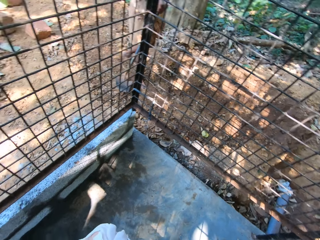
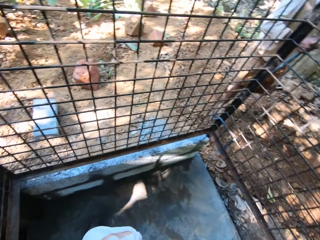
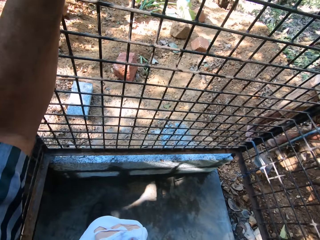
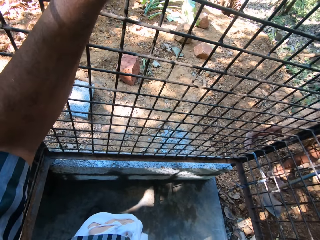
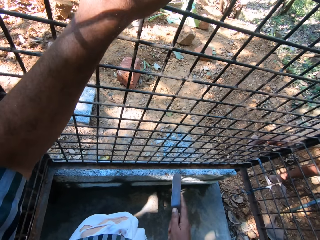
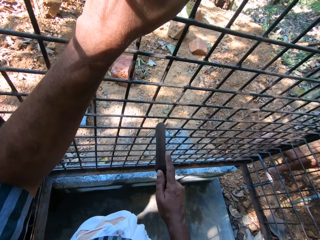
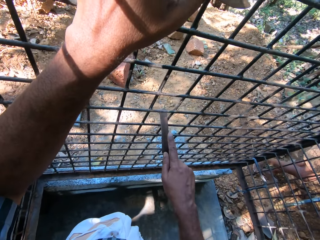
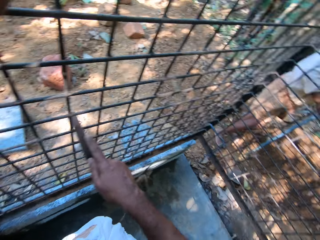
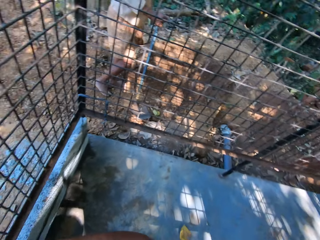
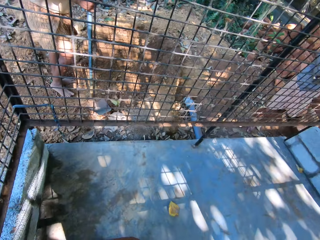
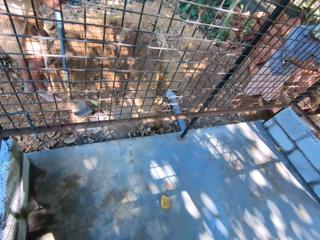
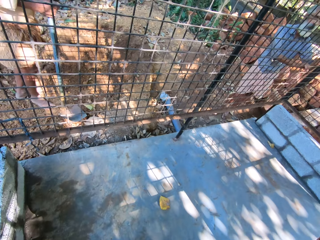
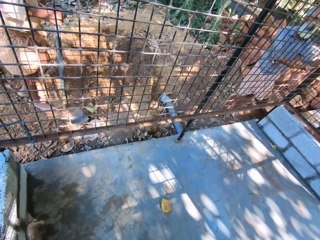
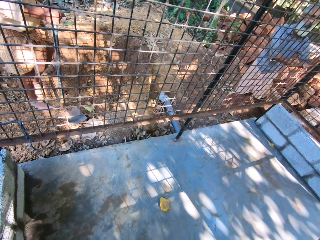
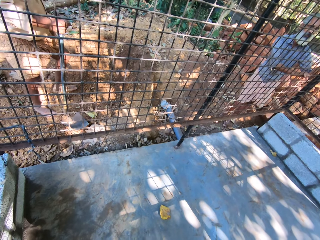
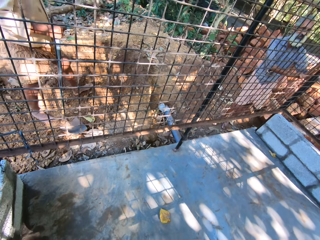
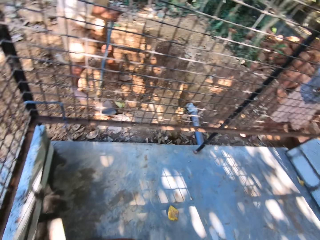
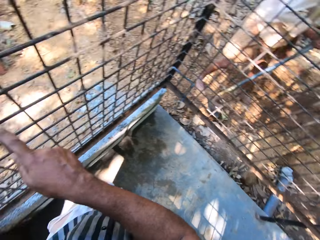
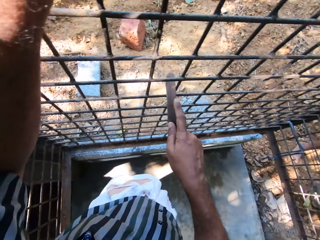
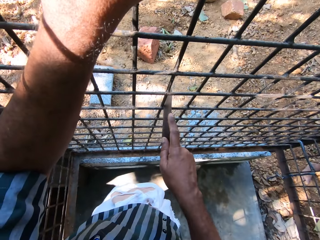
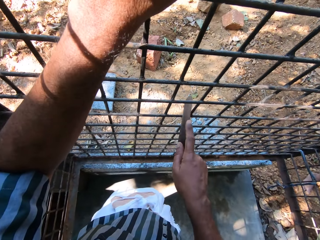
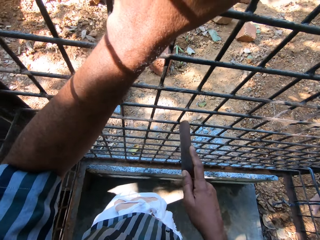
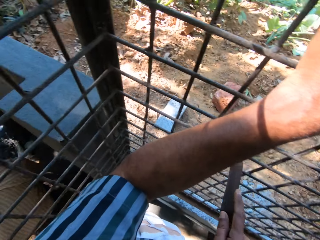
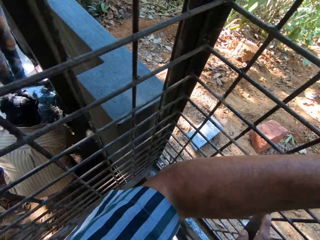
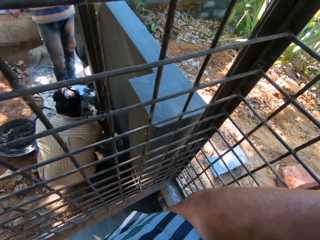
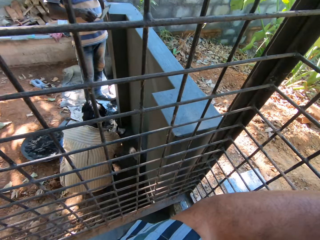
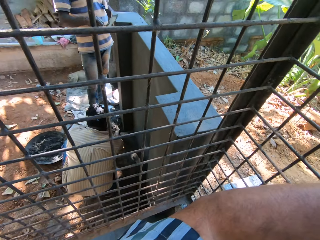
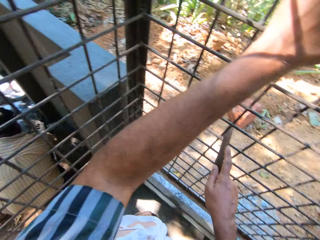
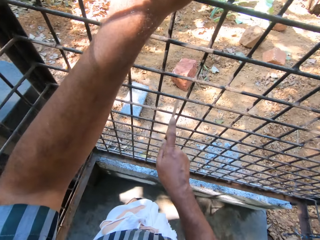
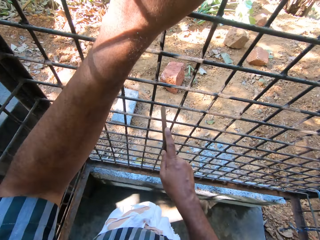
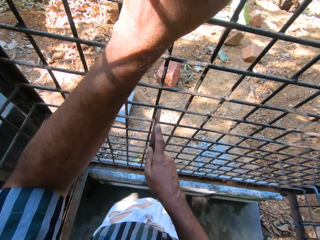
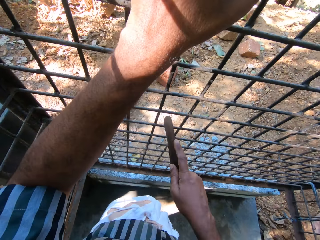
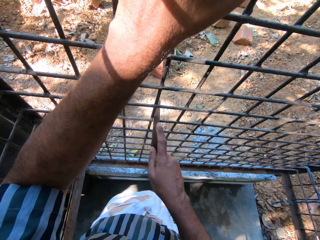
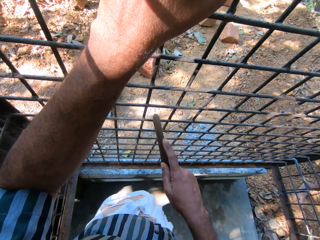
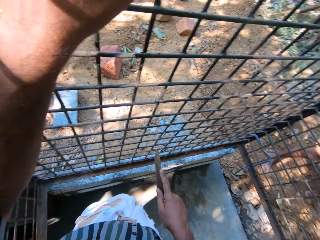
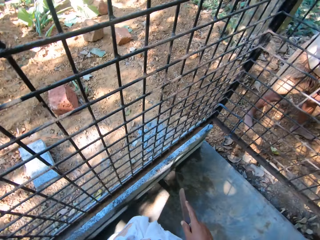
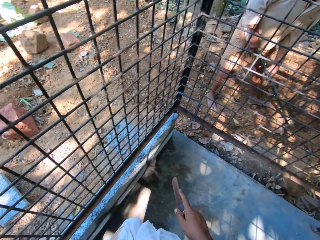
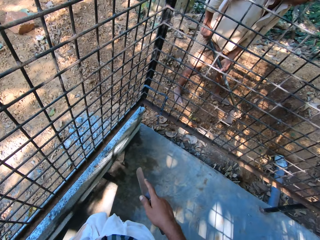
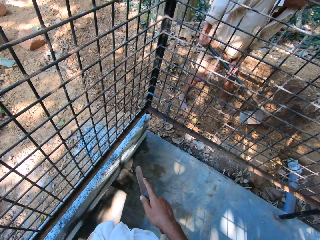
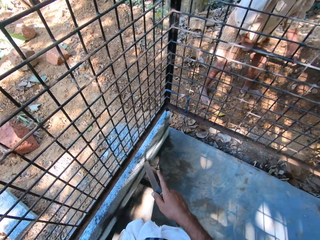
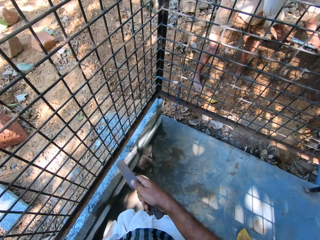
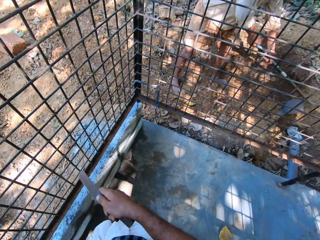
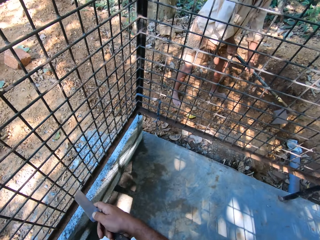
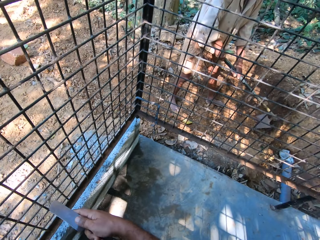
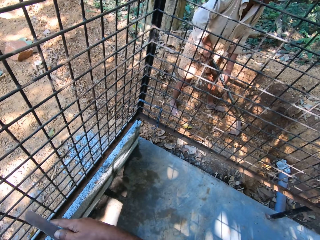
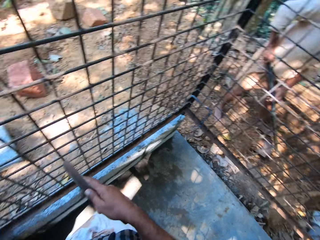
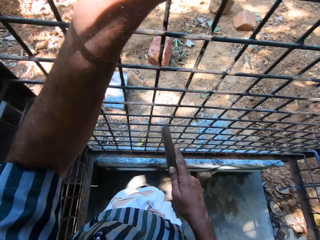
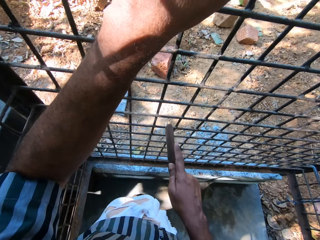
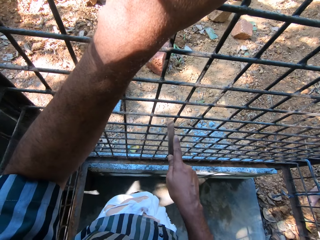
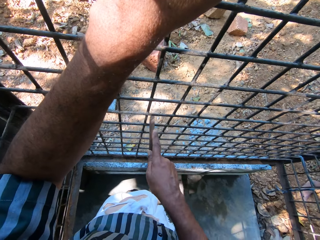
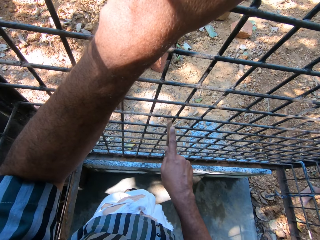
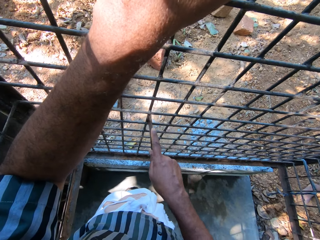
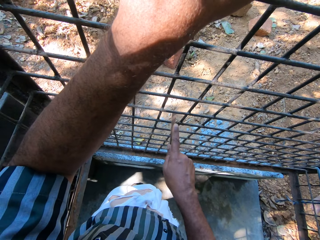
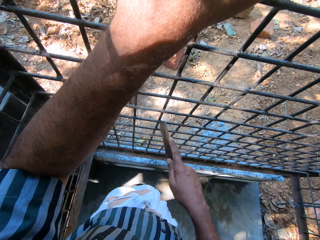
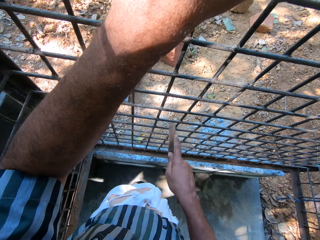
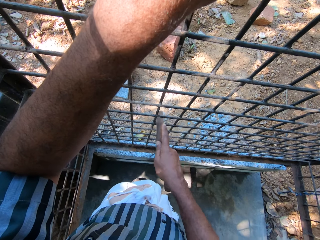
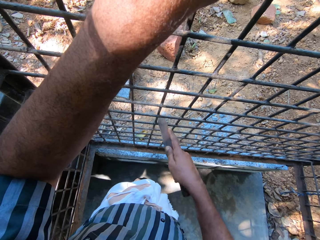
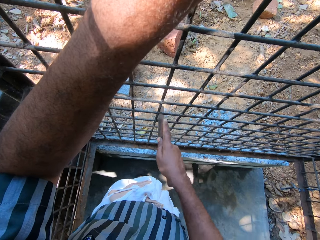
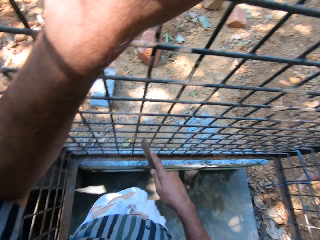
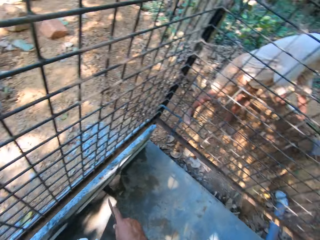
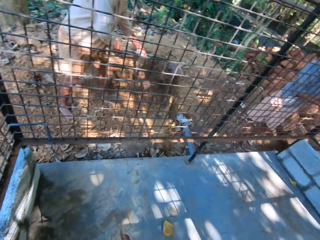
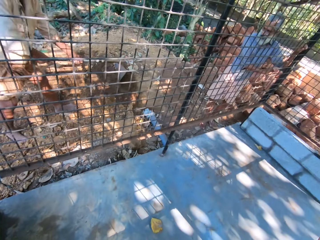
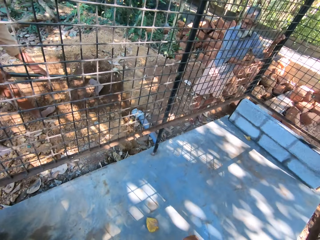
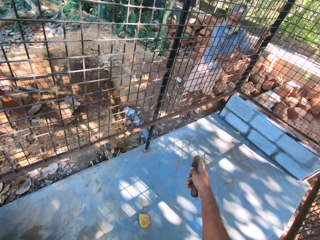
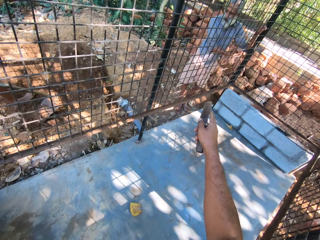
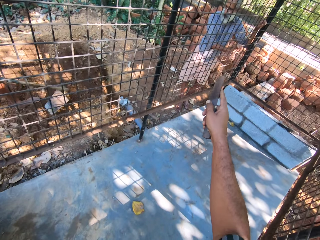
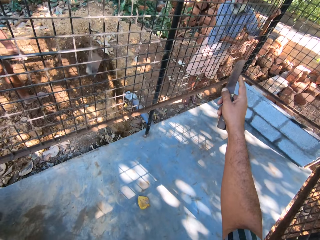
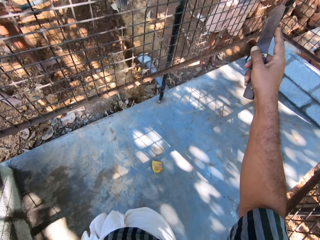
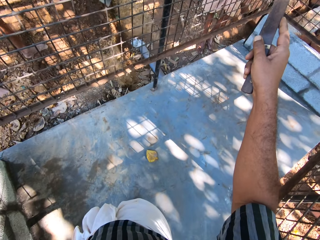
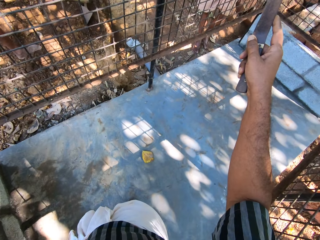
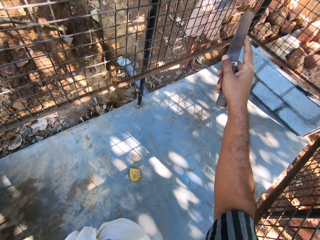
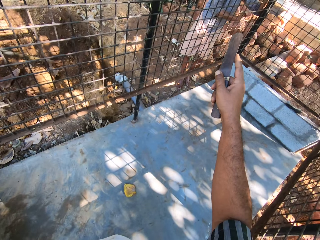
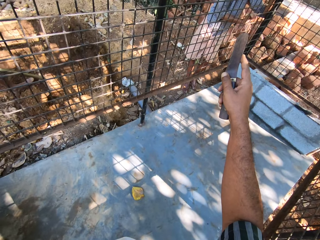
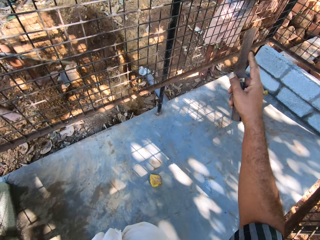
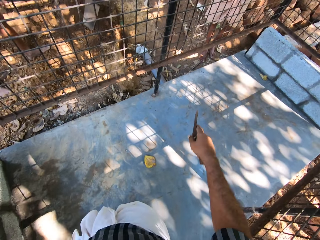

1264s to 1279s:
The camera wearer places the knife or scraper on the metal. He uses the scraper in his right hand on the metal cage. He holds the knife. A man digs the ground with the hoe. The man packs sand from a heap with the hoe in his hands. The camera wearer uses the scraper in his right hand on the metal cage. He holds the knife. He interacts with a person.

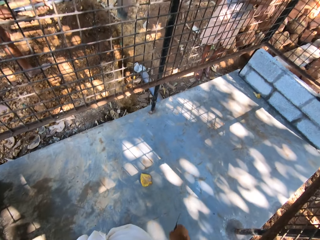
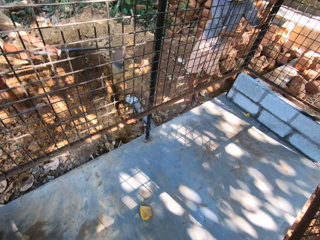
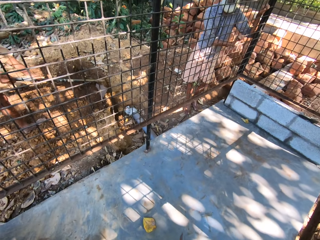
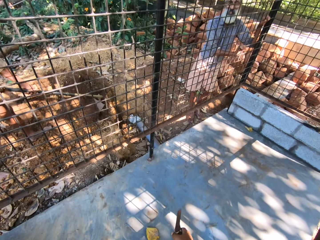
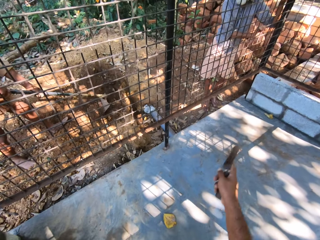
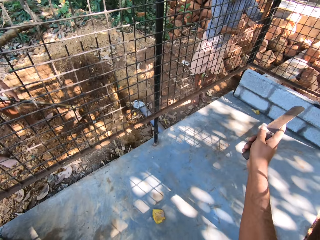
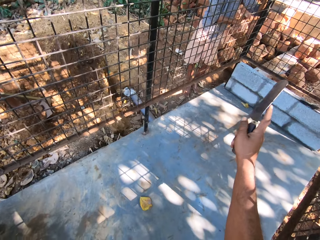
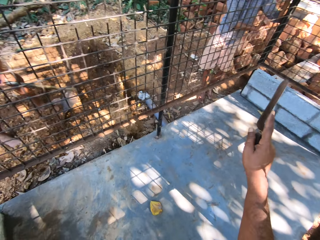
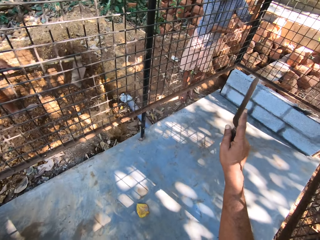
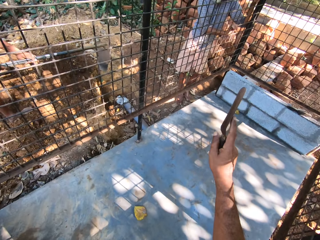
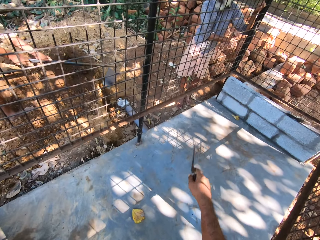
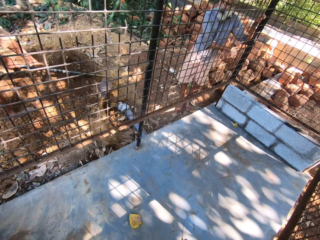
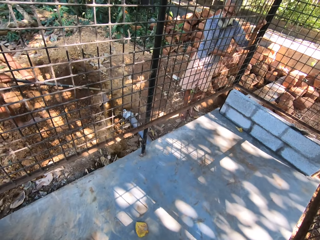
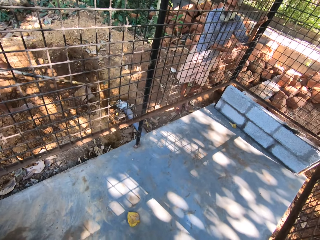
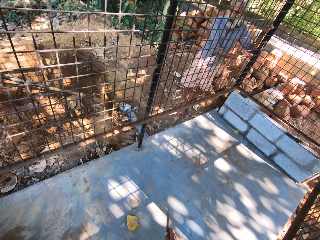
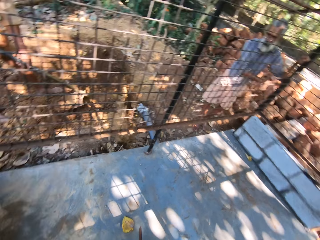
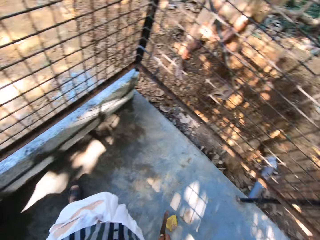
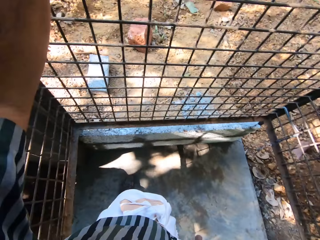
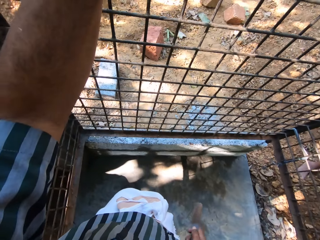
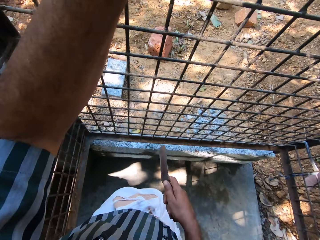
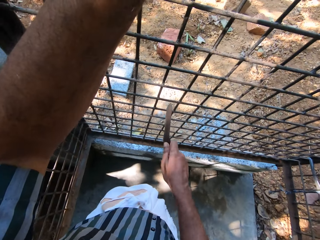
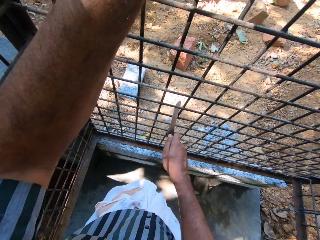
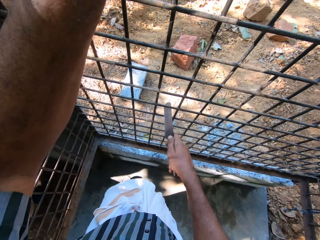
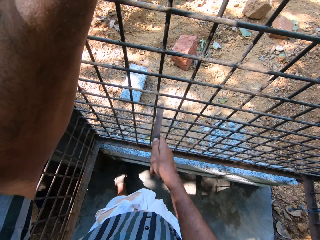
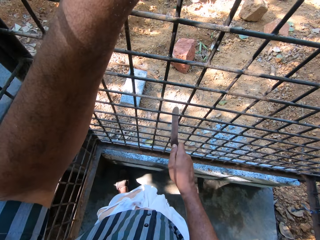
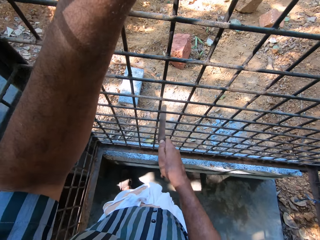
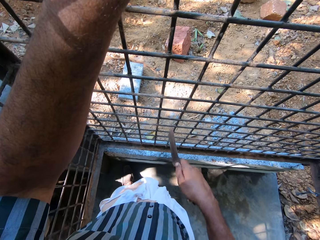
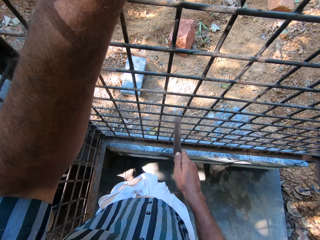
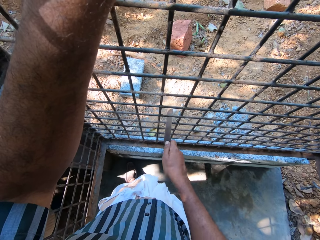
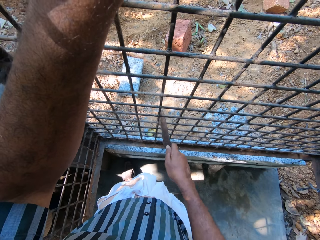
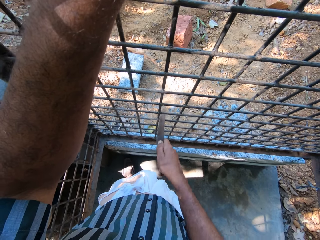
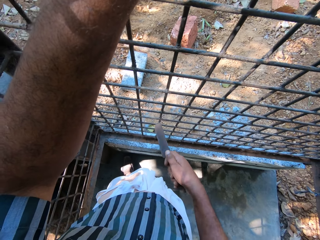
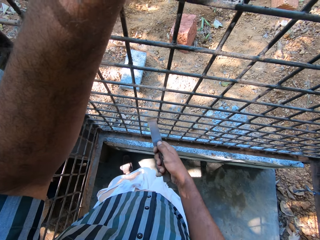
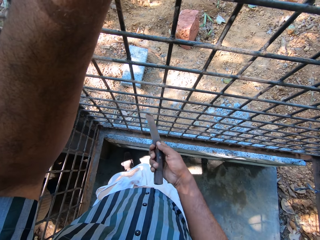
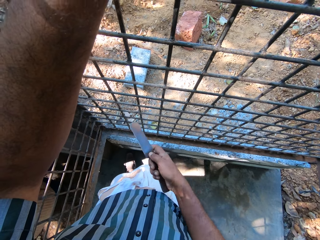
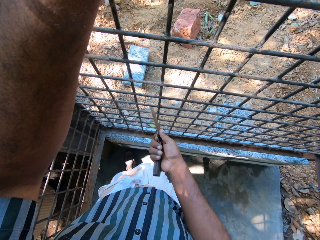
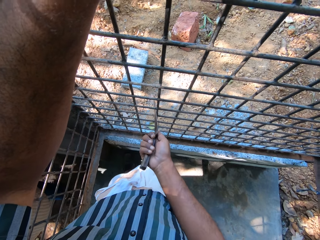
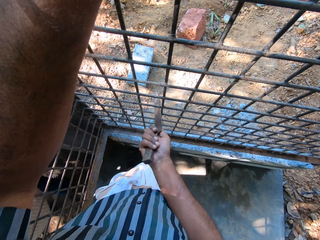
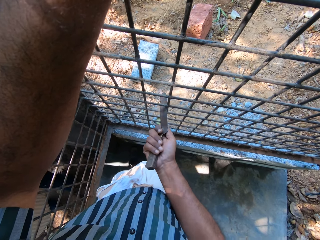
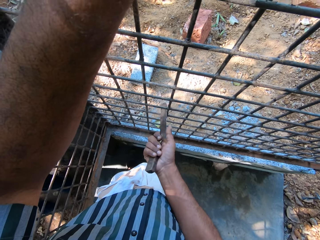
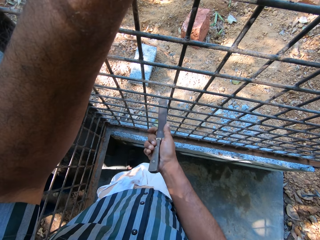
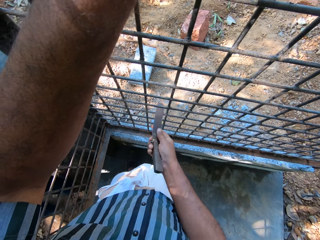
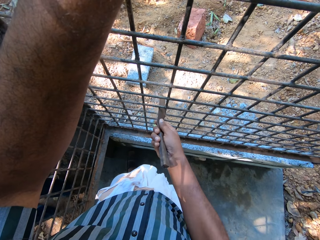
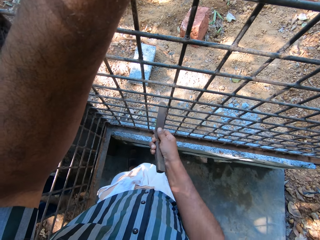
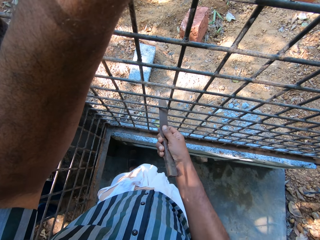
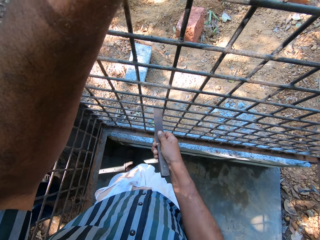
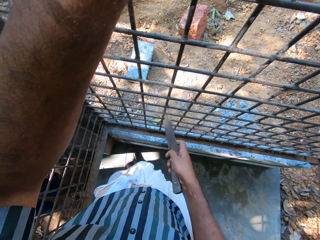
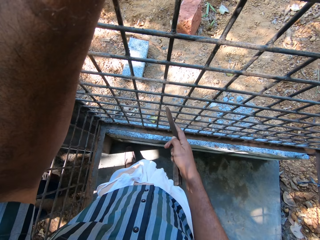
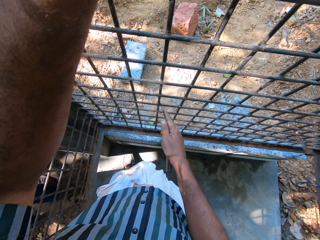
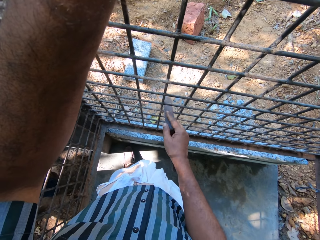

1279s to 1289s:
The camera wearer uses the scraper in his right hand on the metal cage.
